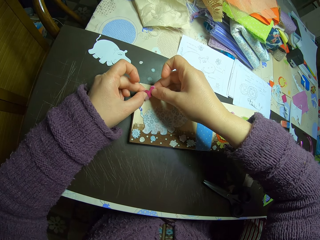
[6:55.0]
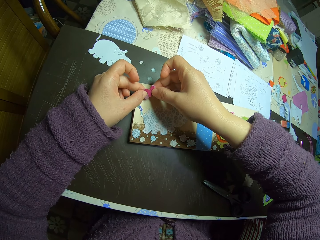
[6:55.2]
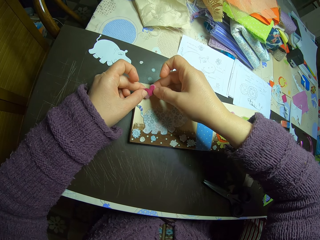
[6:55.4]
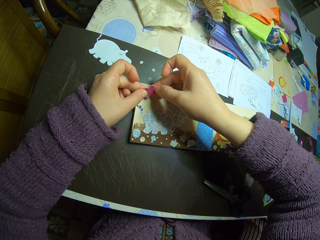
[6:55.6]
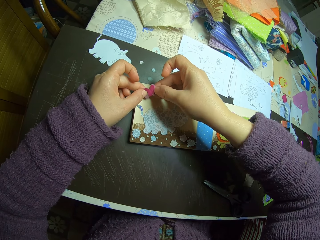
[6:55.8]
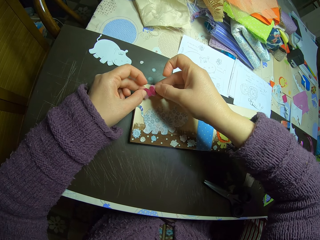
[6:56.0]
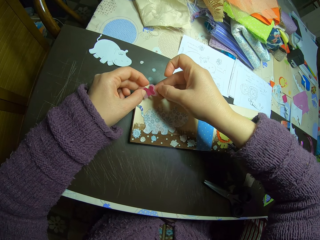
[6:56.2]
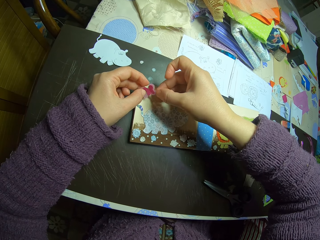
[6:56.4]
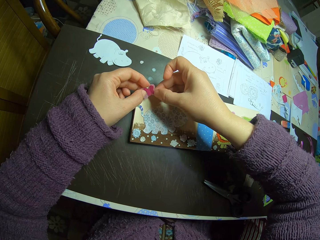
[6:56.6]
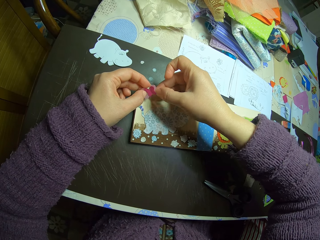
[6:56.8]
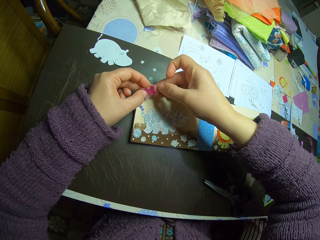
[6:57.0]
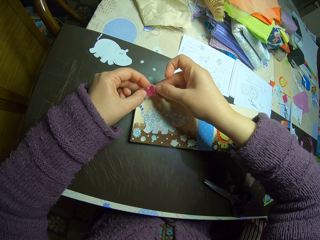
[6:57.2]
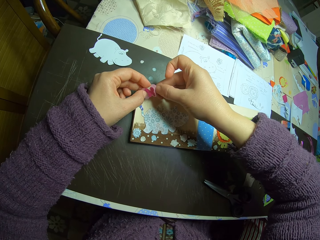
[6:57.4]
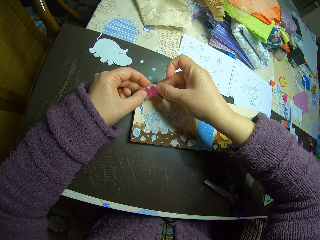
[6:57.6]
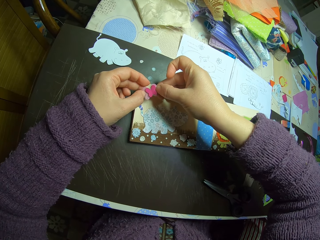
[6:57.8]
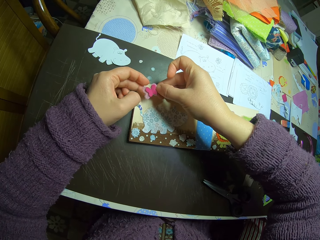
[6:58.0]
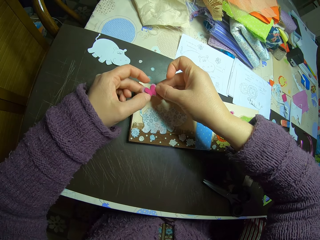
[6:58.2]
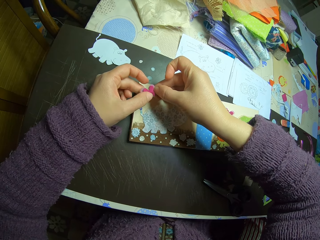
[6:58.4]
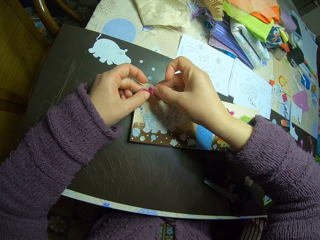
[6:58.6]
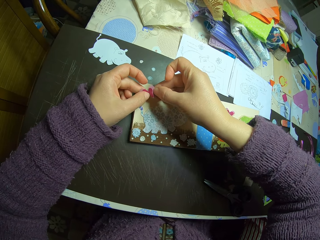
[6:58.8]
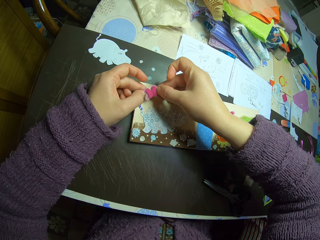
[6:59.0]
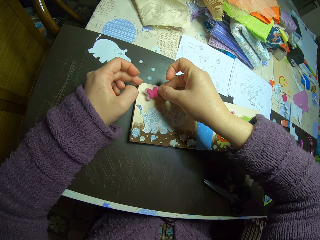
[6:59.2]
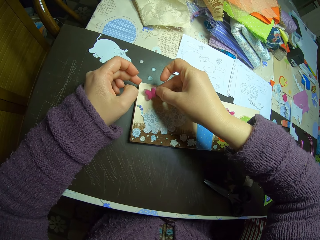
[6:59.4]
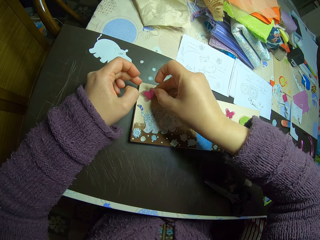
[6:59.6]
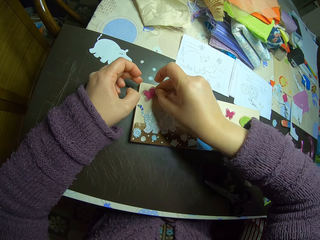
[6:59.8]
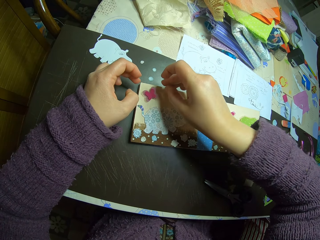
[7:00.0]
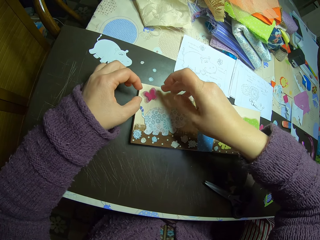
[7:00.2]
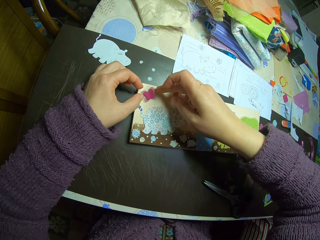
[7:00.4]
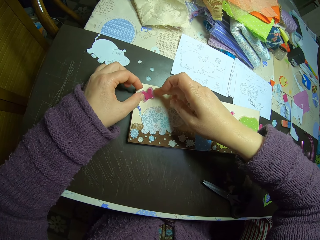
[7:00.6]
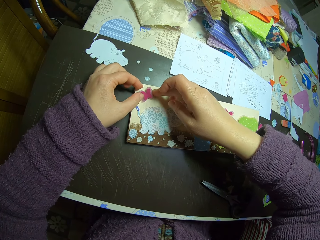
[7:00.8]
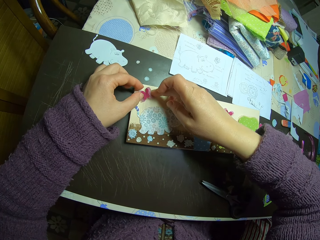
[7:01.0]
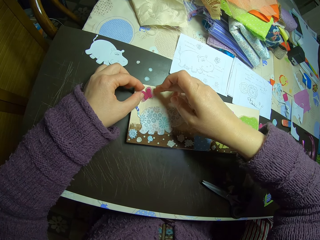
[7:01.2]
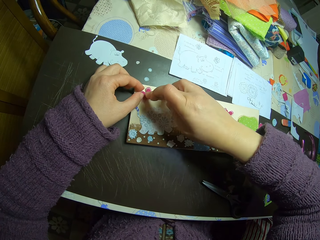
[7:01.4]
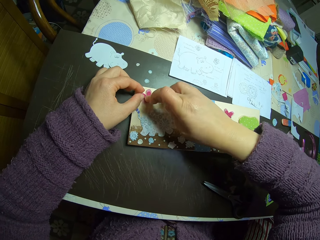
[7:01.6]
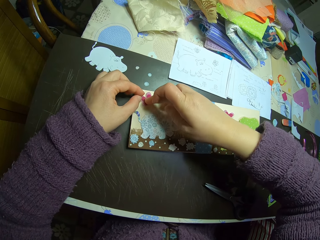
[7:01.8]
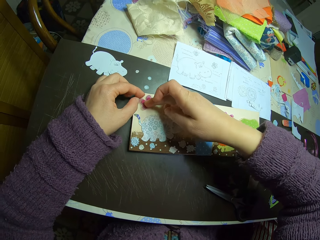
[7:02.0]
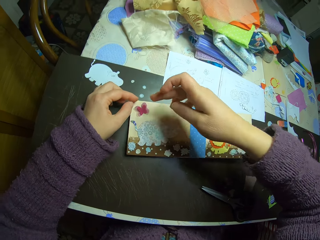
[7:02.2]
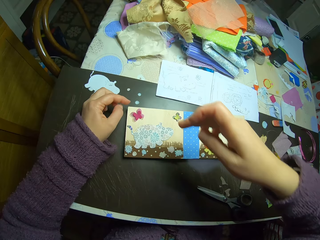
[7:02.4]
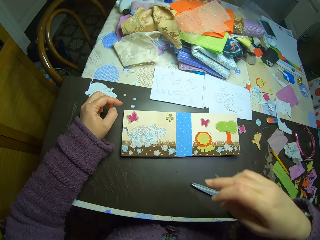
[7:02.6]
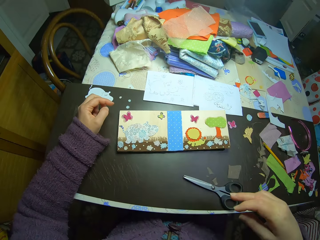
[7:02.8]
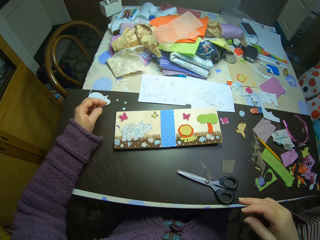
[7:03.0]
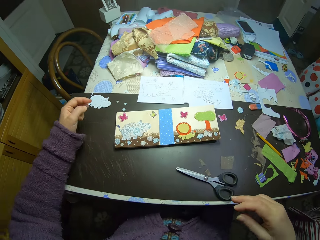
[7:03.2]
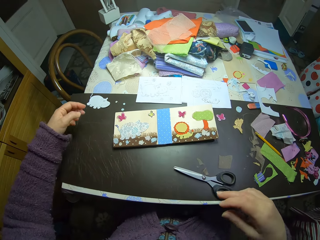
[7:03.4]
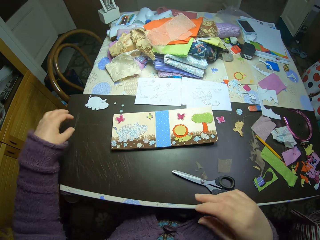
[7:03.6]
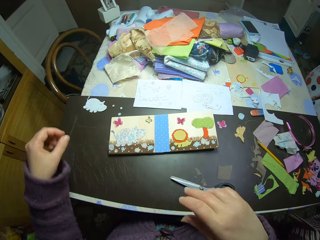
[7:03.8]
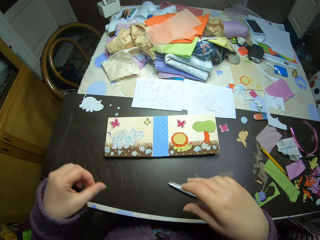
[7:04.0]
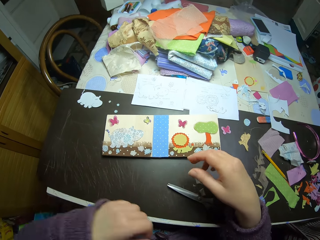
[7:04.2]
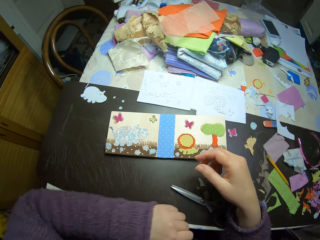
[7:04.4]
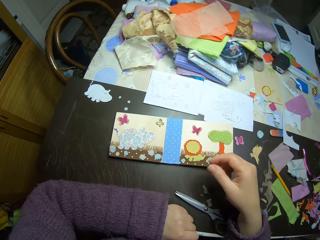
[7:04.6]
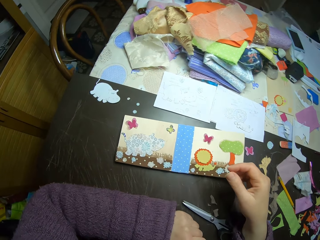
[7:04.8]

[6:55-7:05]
The camera wearer picks the butterfly cuttings. He puts the joined butterfly cuttings on the card. He withdraws his hands from the card.

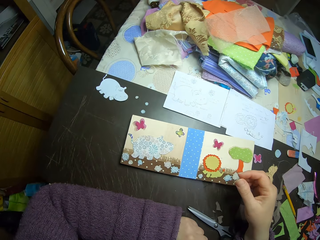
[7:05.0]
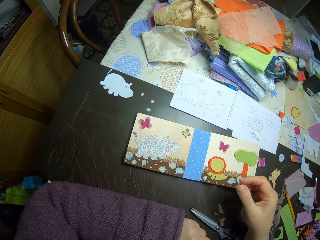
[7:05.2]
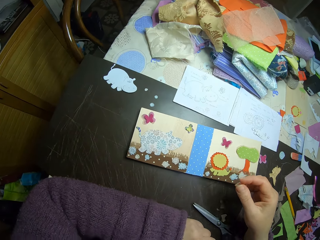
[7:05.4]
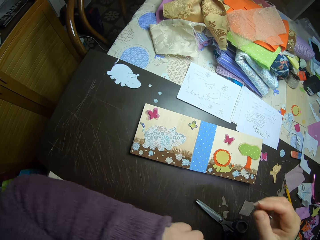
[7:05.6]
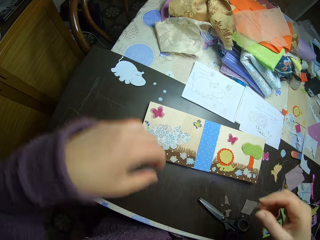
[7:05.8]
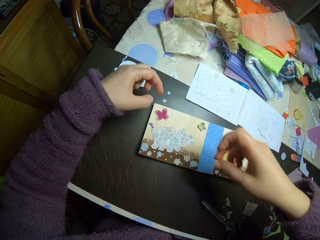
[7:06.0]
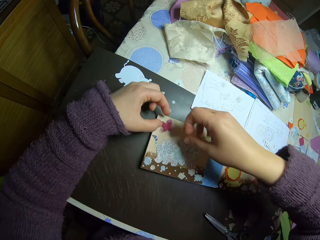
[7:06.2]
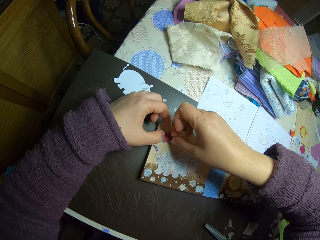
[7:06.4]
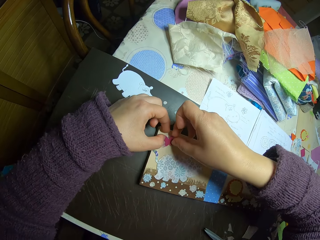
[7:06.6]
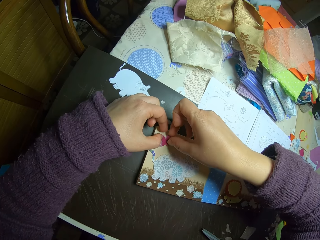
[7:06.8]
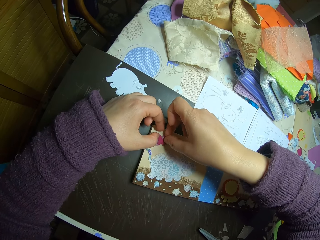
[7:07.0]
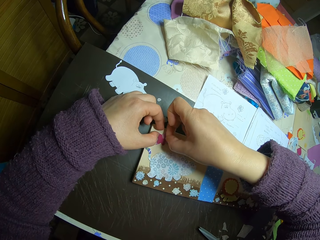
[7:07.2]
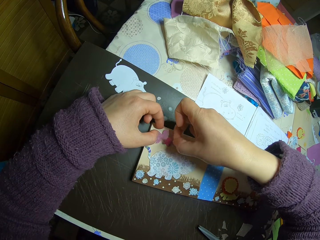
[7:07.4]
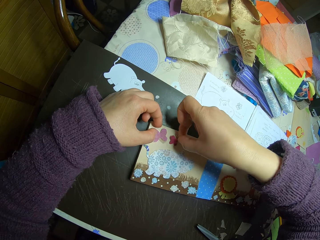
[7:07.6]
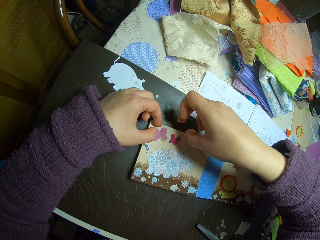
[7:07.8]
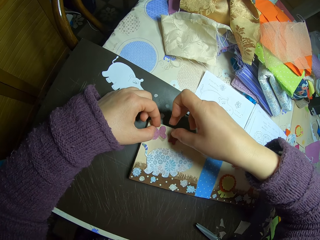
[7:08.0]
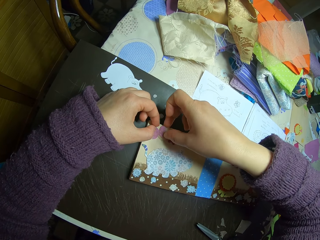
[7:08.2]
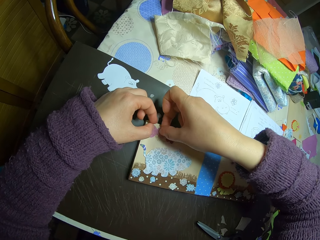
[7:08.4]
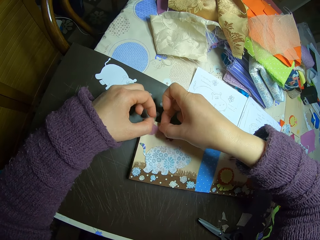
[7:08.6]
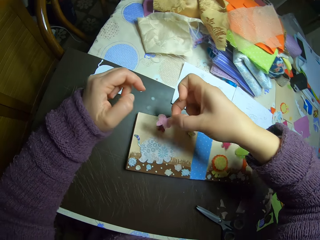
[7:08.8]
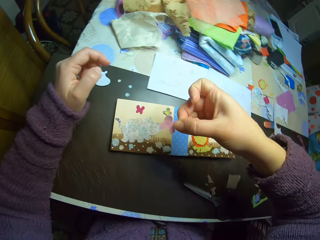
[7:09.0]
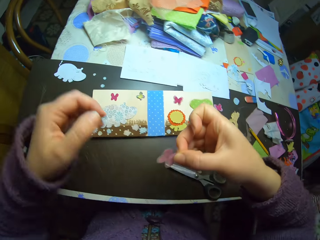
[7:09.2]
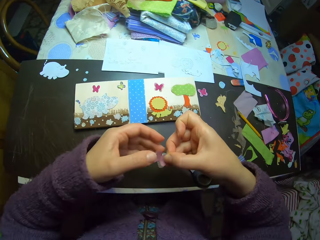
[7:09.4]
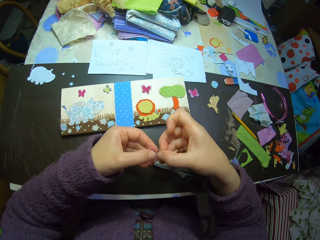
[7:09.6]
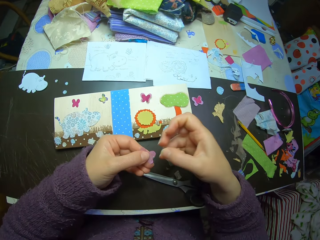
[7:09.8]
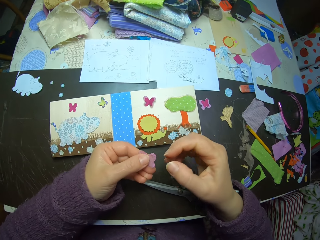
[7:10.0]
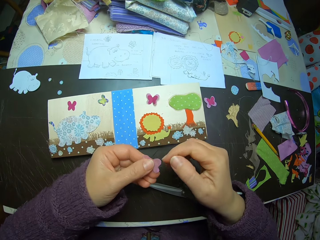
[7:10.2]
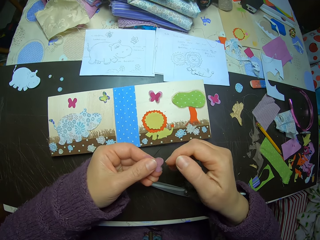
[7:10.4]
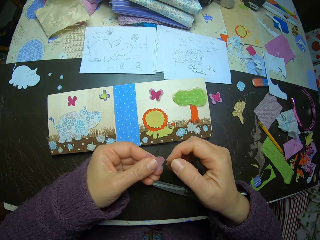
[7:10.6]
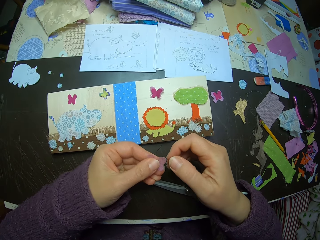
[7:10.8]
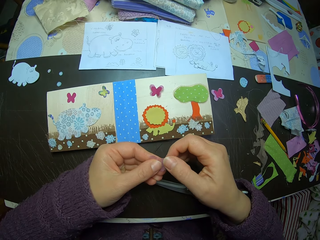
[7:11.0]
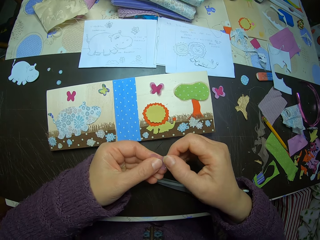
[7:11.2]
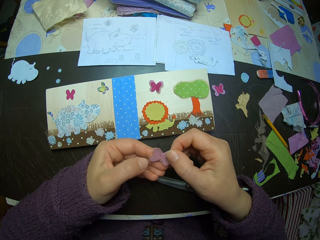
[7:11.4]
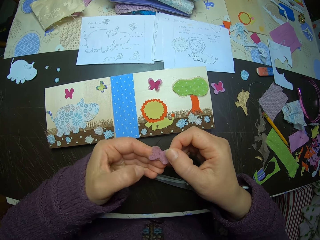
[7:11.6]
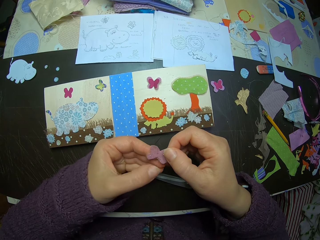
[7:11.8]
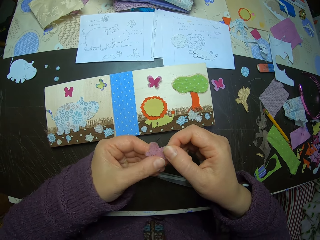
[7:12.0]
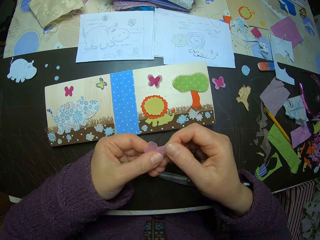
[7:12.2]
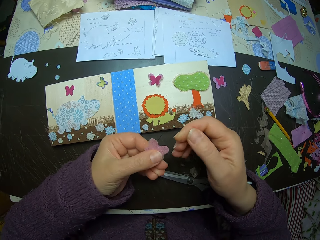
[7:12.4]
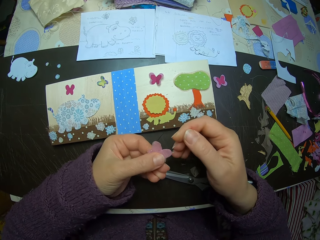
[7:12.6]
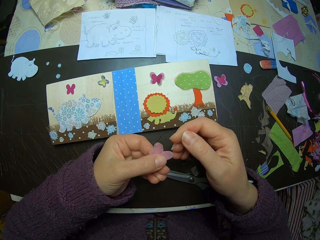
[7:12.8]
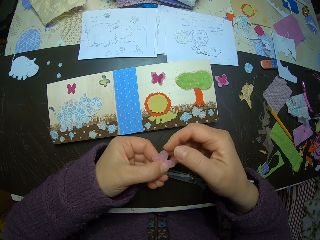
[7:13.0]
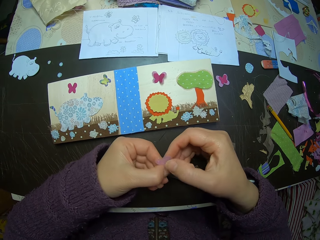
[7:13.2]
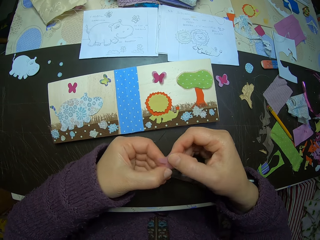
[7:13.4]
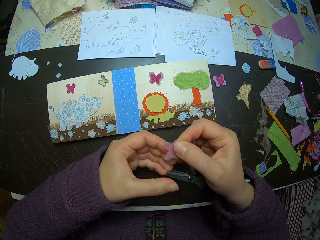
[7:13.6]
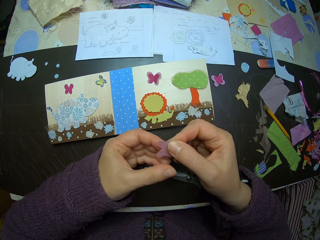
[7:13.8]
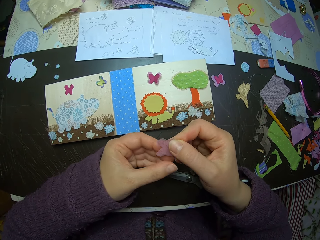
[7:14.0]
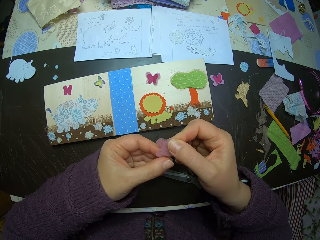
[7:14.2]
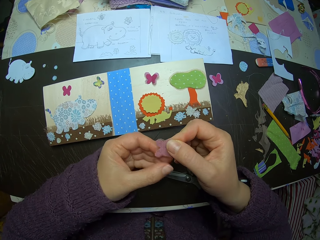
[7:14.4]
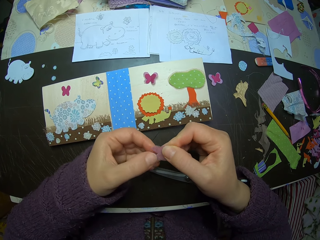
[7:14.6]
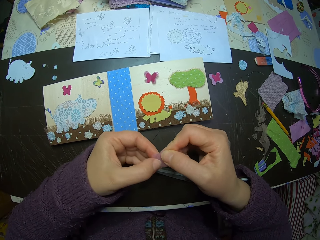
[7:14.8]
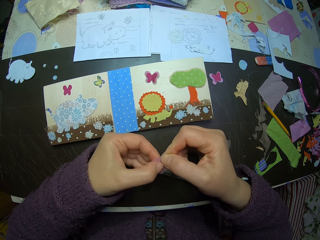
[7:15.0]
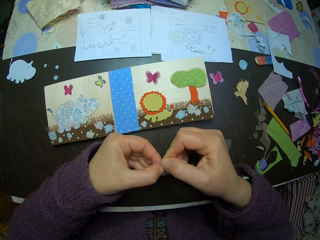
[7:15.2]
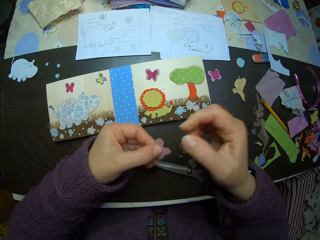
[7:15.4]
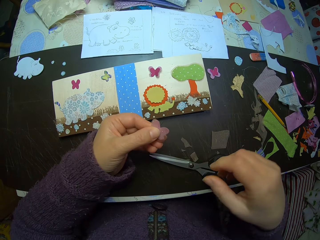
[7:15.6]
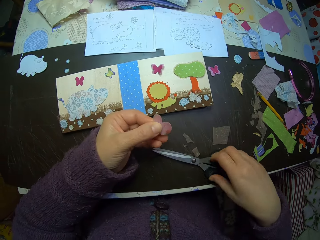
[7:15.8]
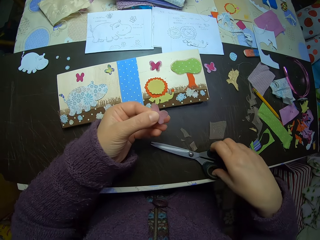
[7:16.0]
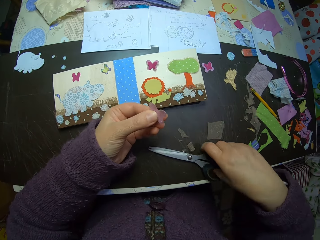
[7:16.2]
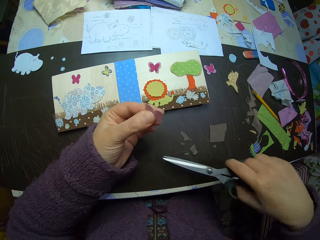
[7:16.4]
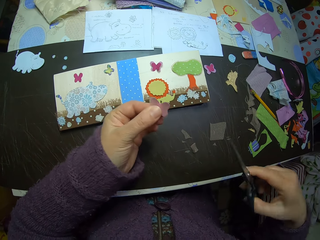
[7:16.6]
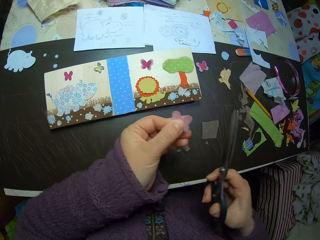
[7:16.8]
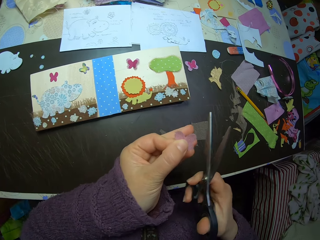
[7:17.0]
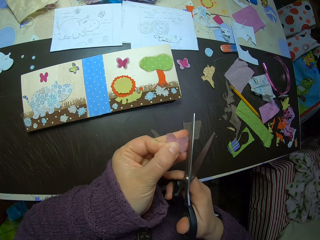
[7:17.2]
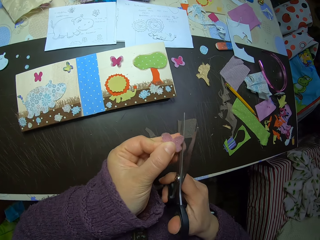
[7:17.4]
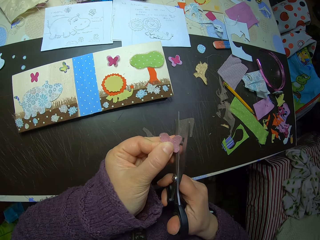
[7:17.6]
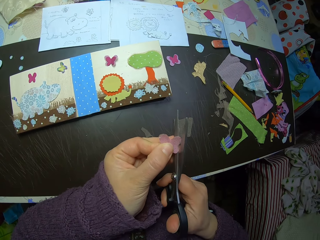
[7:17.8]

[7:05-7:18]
The camera wearer lines his hand on the table. He holds the butterfly cuttings with both hands. He picks a butterfly paper cutting and puts the butterfly paper cutting on the card. He picks the joined butterfly cuttings on the decorative book. He holds the butterfly cuttings with both hands. He picks a pair of scissors.
